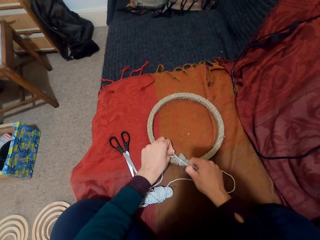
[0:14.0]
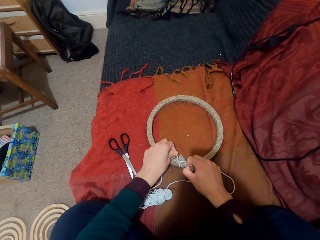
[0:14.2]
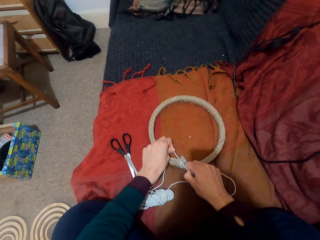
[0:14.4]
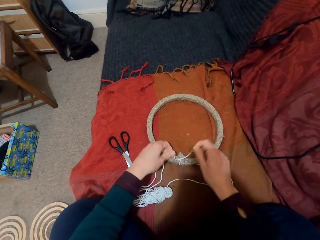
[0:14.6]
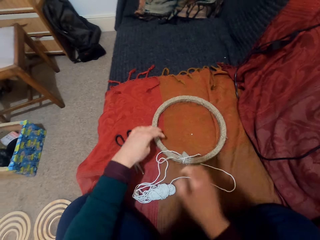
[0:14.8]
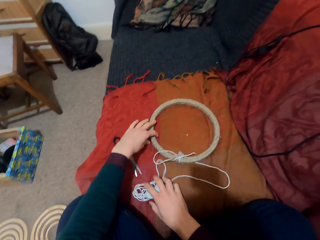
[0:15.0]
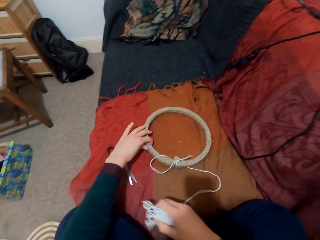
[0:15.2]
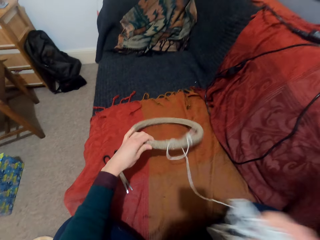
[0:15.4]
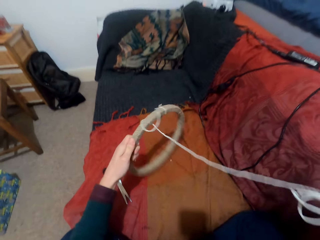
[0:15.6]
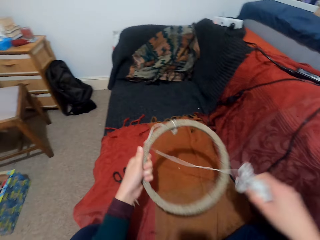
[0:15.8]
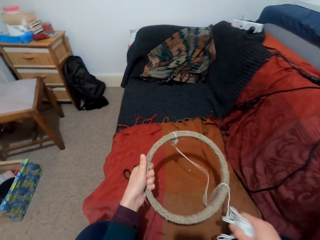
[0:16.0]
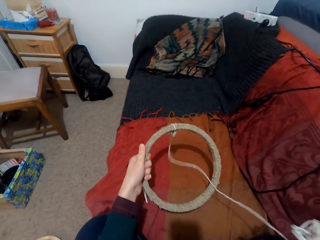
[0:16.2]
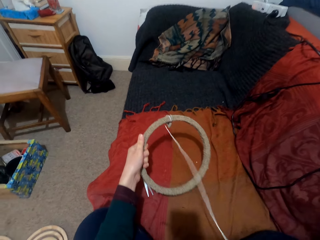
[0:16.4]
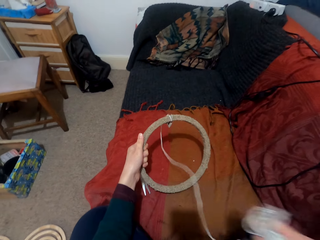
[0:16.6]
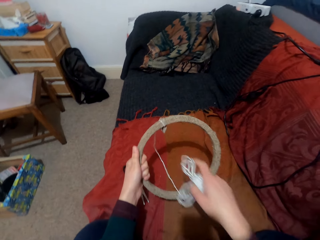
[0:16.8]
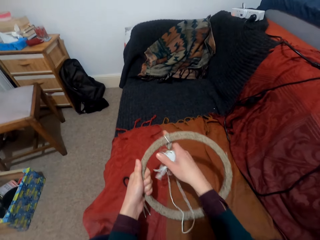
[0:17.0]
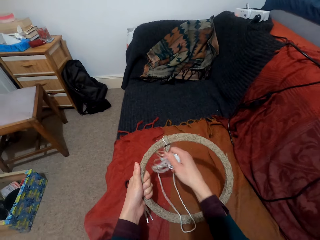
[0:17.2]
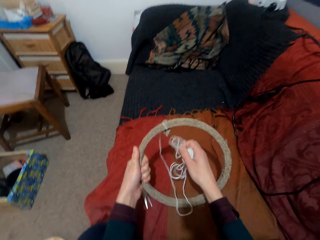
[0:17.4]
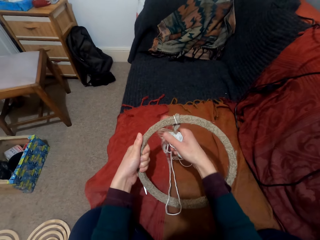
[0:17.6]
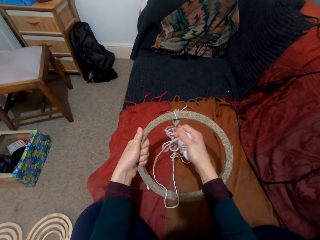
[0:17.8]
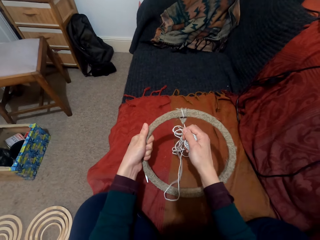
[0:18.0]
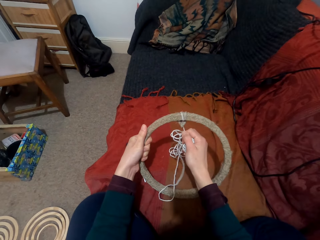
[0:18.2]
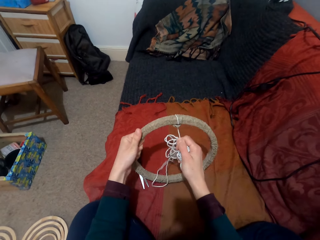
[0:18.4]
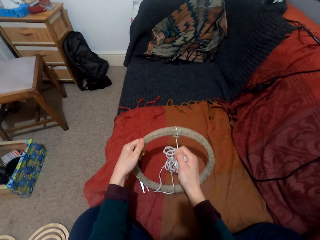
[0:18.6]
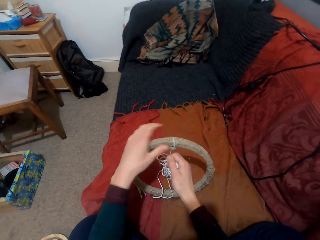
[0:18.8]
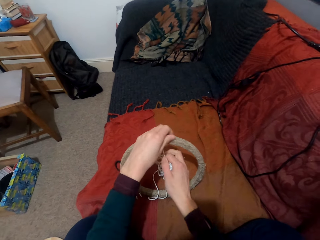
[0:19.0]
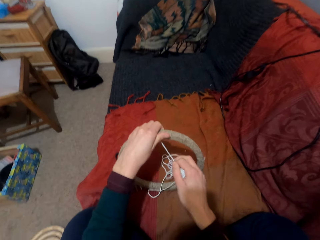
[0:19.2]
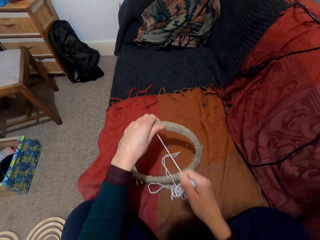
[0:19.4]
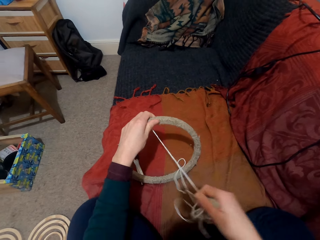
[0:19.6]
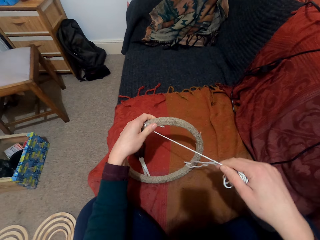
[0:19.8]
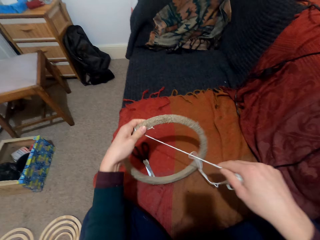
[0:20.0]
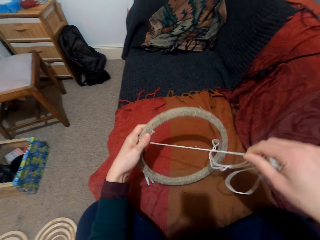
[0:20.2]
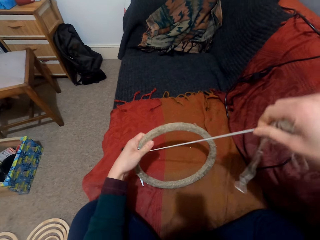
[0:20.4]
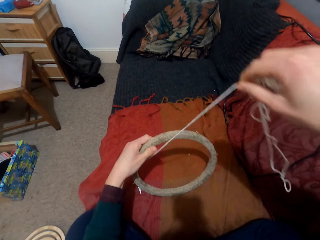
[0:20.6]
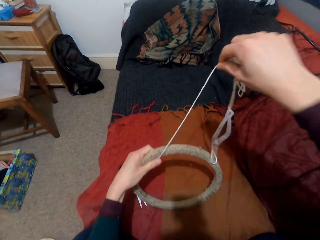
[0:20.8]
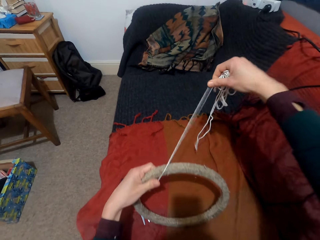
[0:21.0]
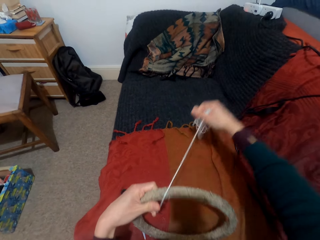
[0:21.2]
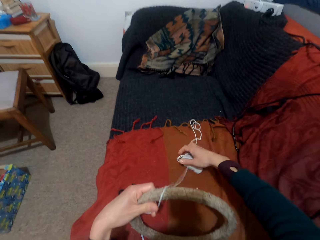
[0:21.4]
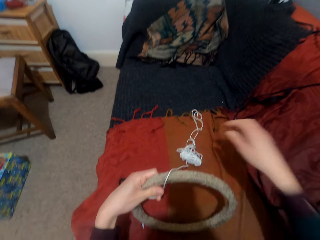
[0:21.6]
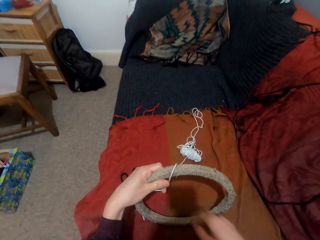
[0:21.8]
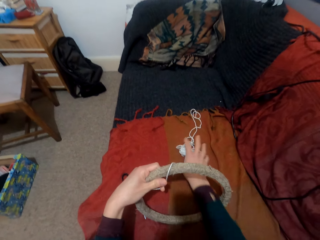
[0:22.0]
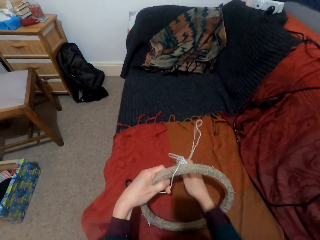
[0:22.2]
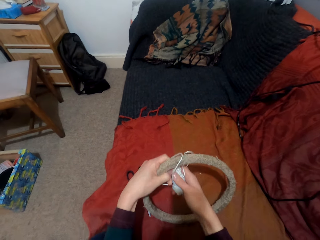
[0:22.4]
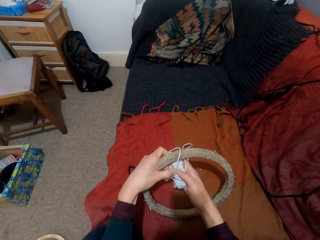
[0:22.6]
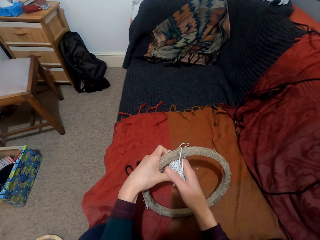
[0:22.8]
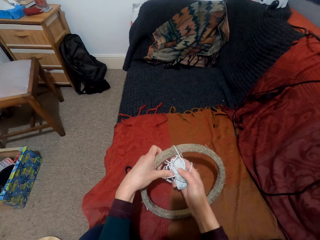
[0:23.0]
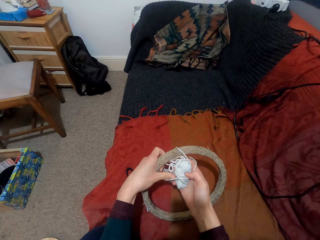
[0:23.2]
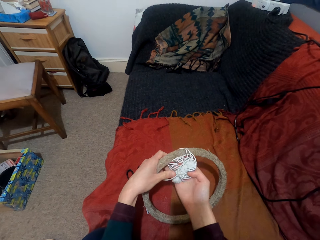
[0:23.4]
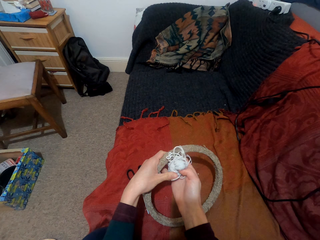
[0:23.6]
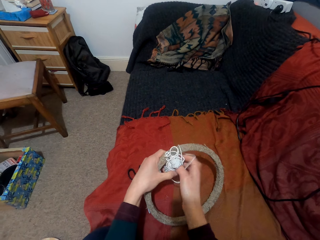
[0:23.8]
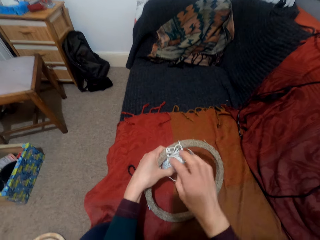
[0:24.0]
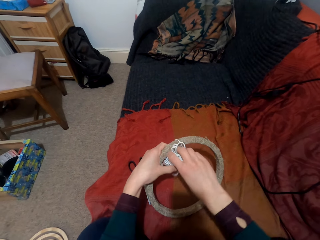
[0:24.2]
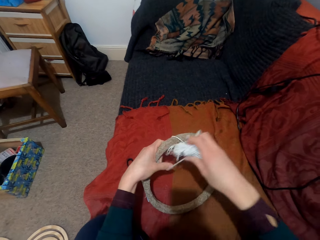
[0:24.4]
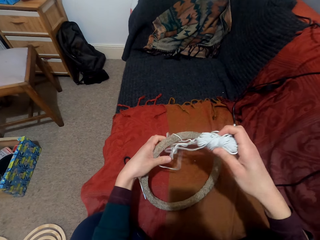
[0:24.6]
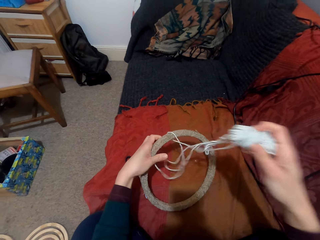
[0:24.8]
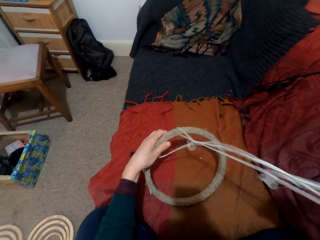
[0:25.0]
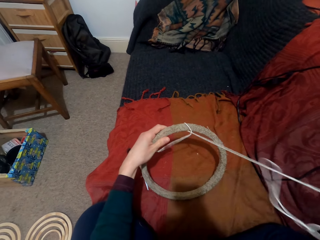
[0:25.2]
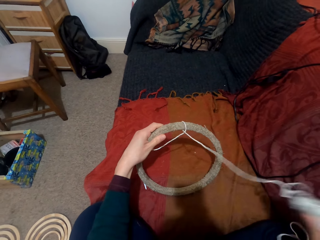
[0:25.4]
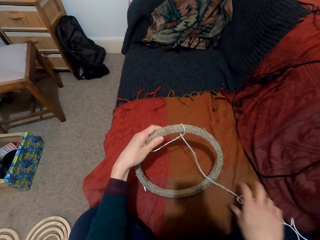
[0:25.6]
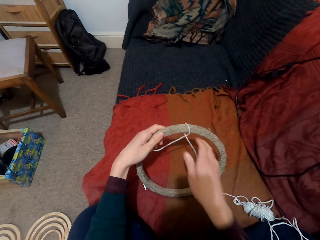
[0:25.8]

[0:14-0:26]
The camera wearer takes the ring. They pull the thread. They knit with the hands. They tie the thread on the ring.

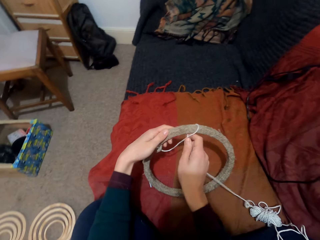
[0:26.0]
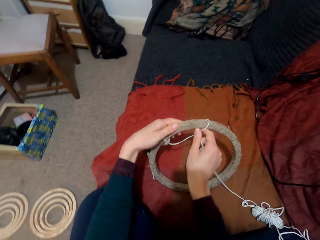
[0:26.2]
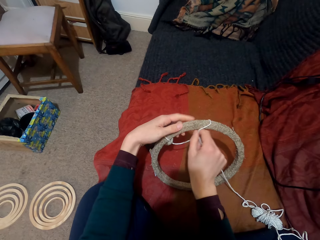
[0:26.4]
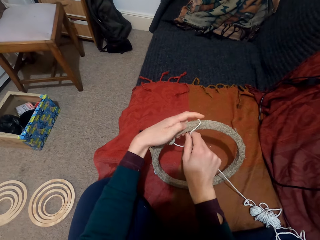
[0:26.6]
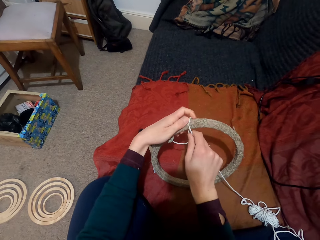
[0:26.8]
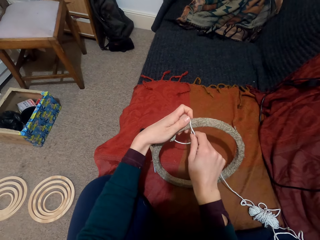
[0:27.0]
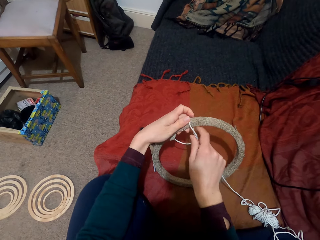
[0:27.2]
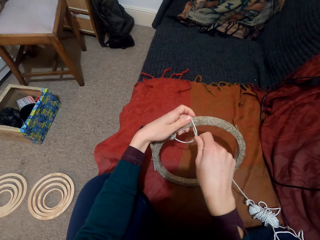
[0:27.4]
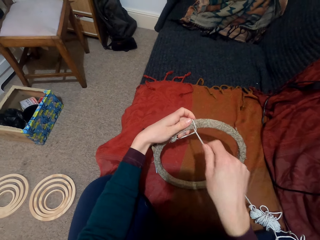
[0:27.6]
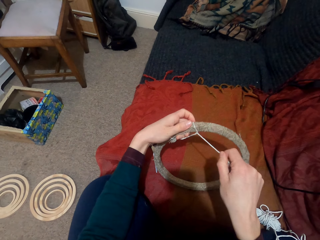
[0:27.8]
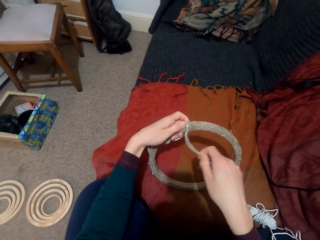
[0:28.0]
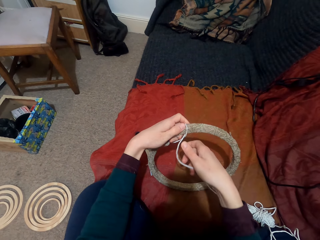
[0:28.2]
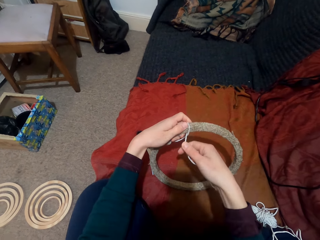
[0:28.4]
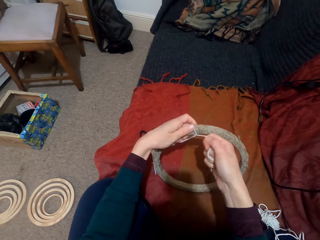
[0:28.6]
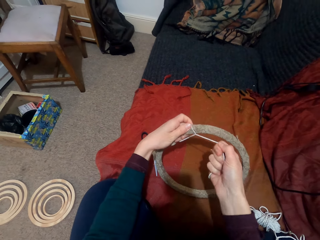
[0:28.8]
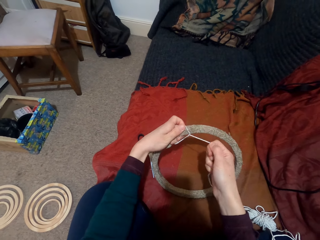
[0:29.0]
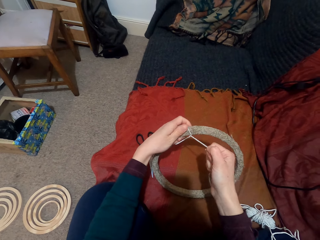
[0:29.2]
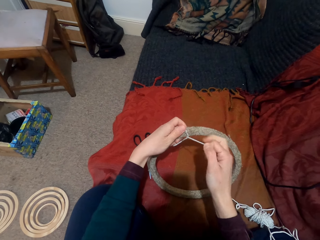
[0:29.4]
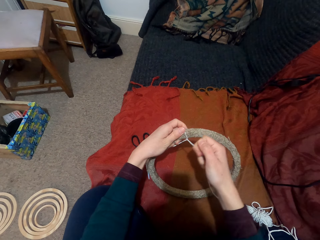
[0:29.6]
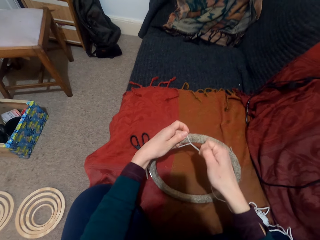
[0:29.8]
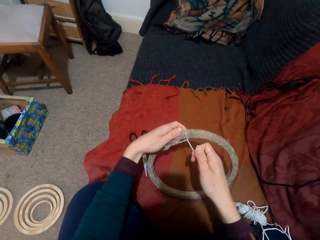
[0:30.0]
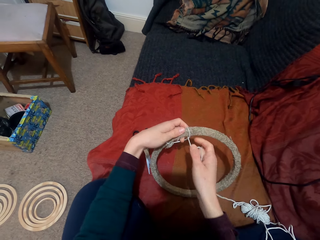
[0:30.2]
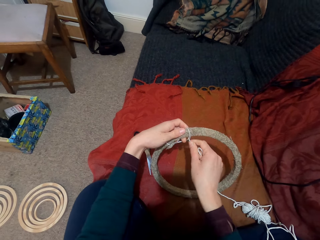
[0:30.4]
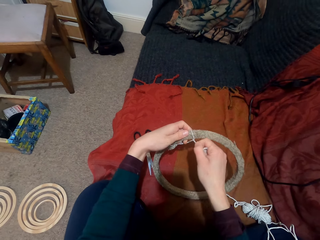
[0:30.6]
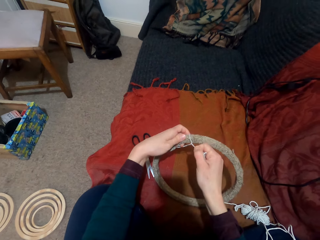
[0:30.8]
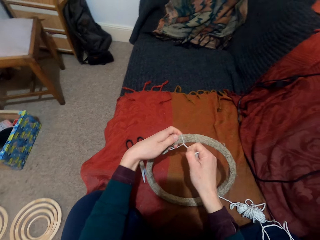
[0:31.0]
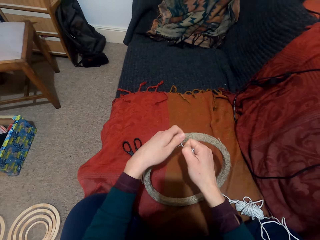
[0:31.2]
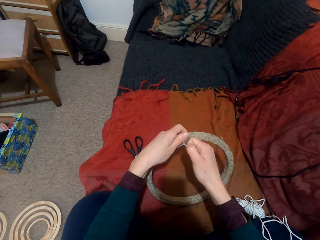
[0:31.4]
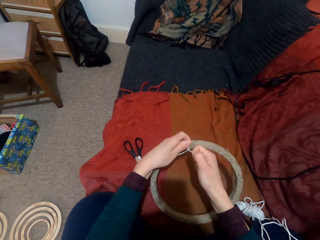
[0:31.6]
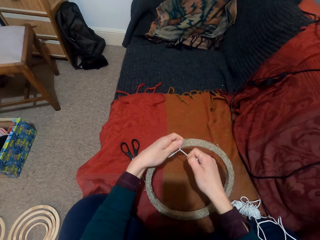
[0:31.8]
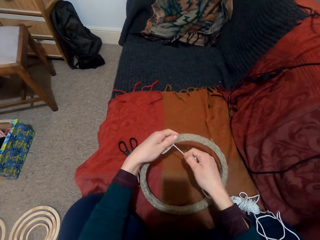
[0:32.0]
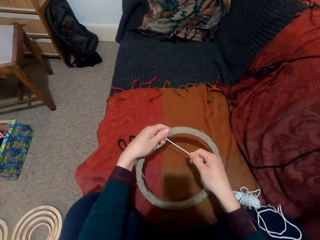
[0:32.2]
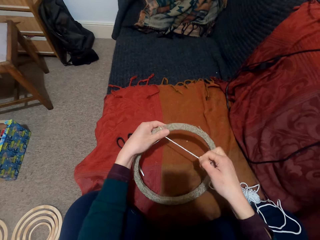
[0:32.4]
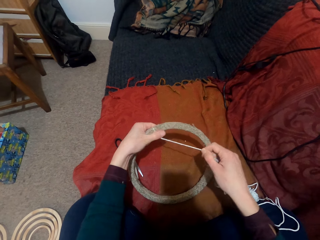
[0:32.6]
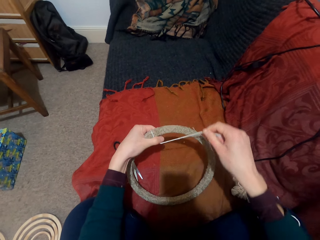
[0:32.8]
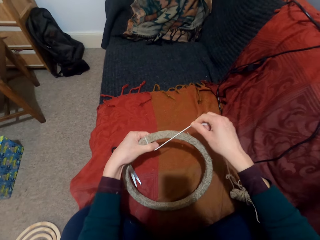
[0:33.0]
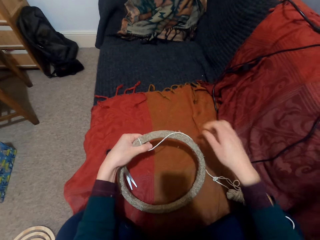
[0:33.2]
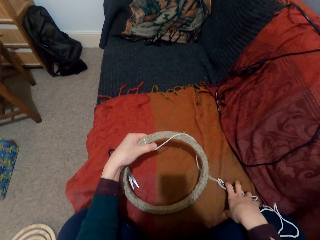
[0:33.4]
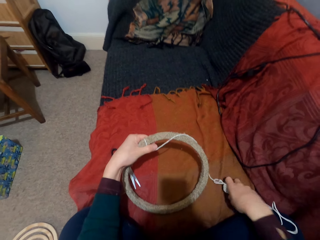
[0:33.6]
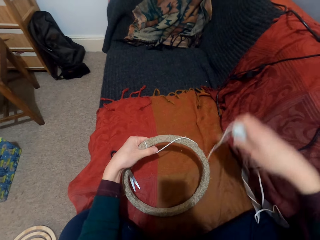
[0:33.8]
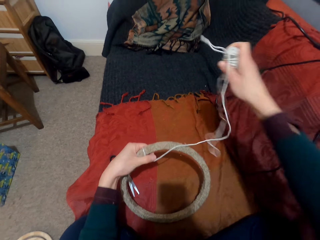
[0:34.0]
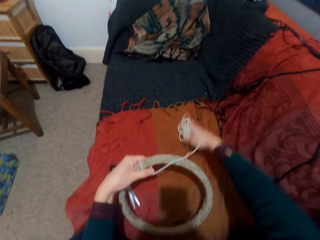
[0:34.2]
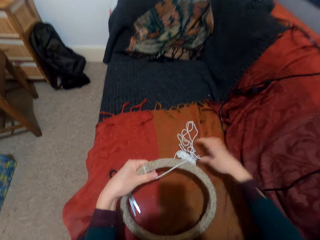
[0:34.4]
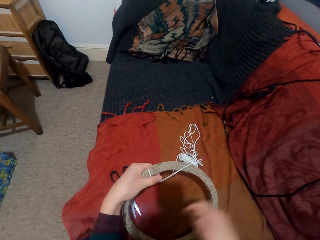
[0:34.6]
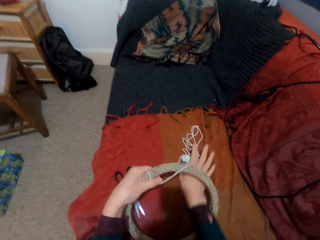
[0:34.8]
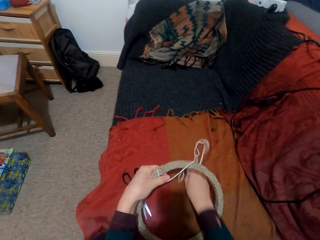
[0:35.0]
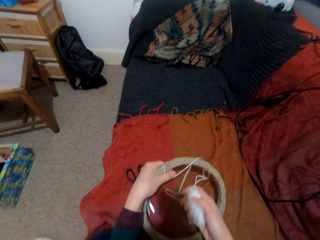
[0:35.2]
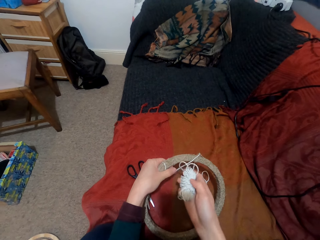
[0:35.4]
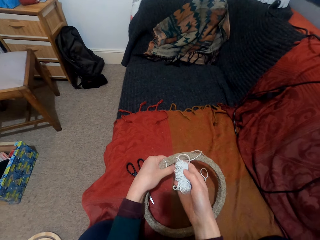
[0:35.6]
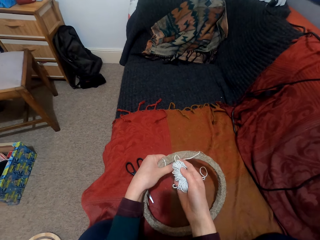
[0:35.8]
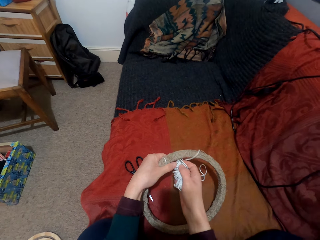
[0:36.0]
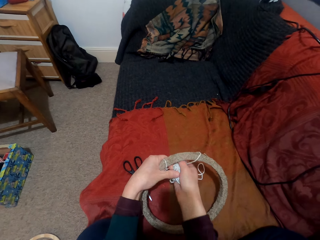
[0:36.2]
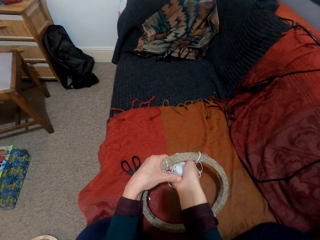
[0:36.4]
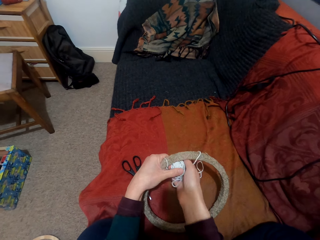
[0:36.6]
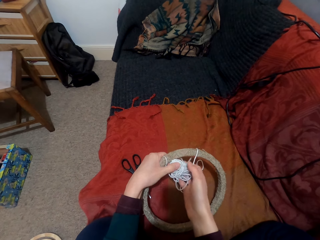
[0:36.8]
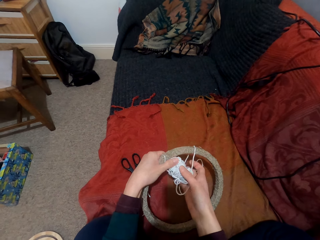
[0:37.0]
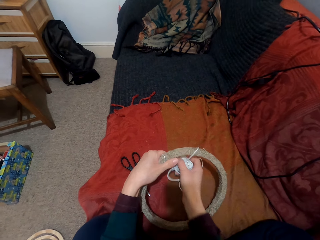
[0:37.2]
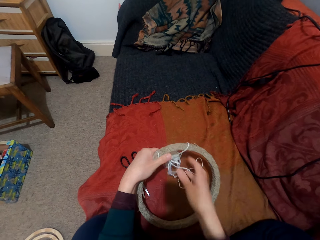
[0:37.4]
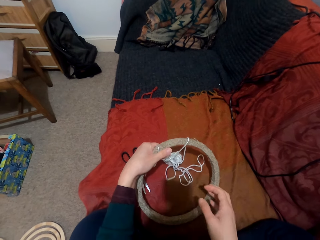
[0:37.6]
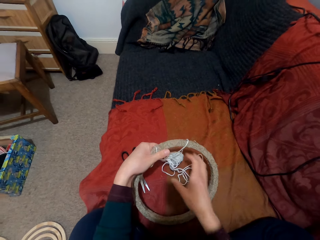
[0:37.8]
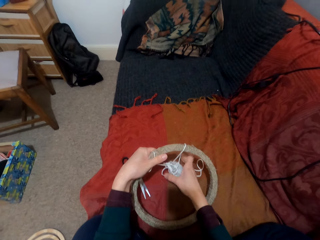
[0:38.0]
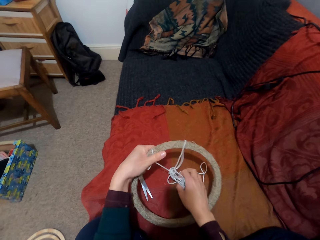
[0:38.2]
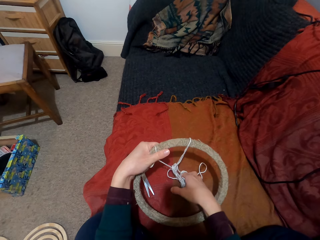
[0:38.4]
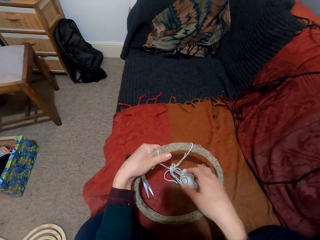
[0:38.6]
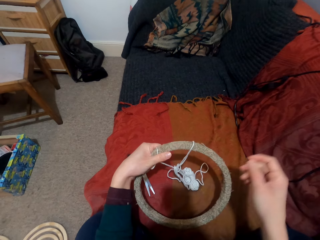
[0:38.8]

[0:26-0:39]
The camera wearer pulls the thread. They take the thread. They put down the thread. They take the thread.
